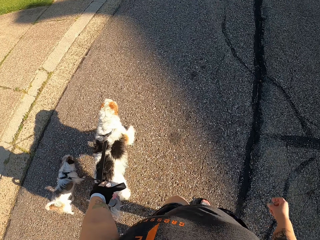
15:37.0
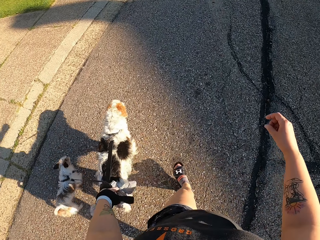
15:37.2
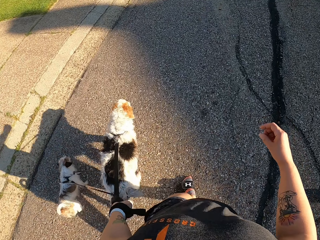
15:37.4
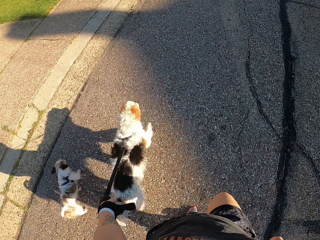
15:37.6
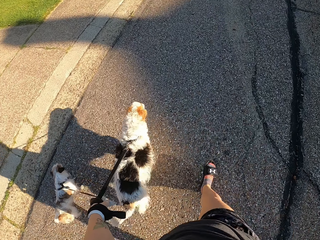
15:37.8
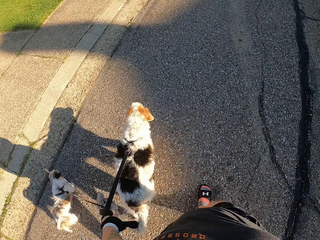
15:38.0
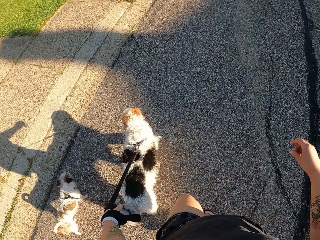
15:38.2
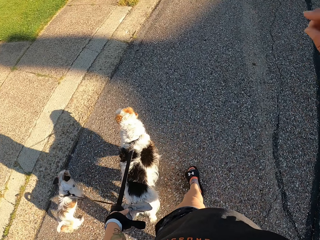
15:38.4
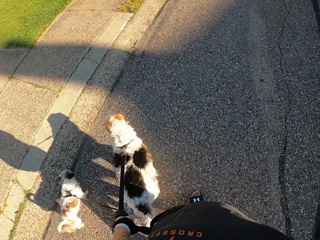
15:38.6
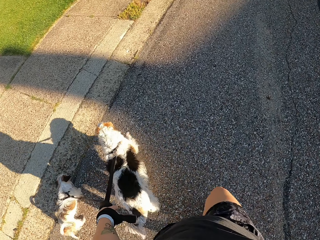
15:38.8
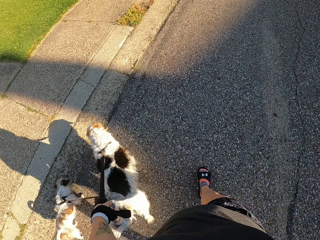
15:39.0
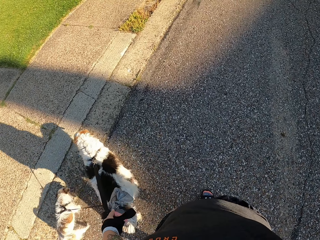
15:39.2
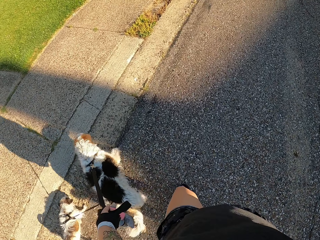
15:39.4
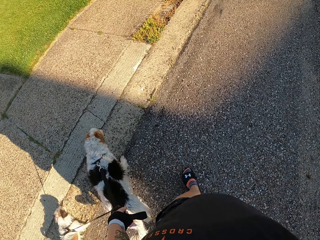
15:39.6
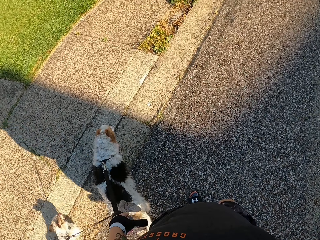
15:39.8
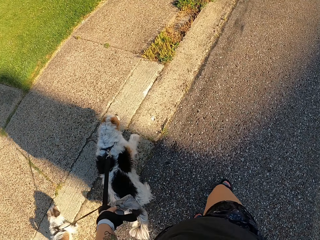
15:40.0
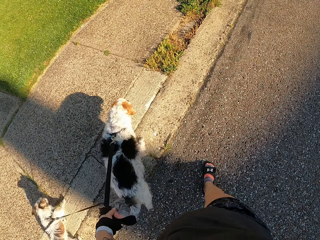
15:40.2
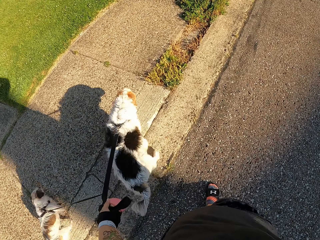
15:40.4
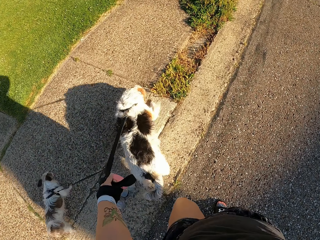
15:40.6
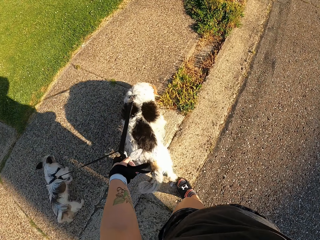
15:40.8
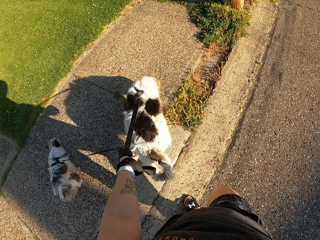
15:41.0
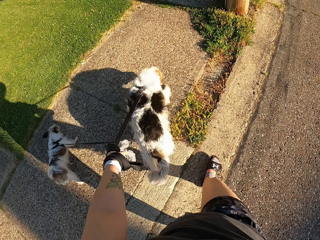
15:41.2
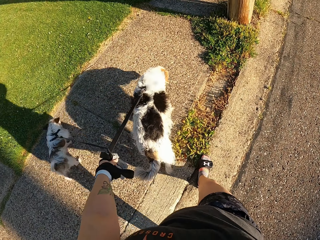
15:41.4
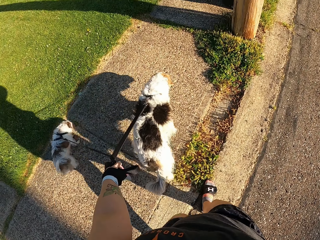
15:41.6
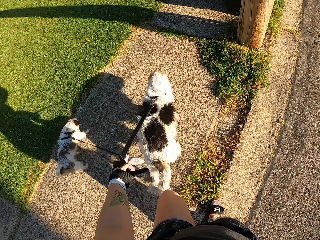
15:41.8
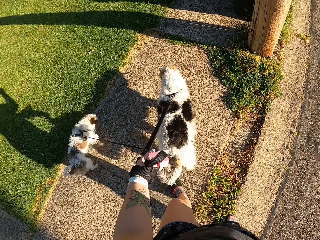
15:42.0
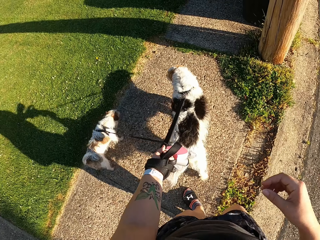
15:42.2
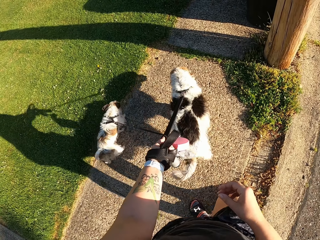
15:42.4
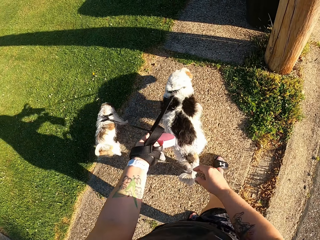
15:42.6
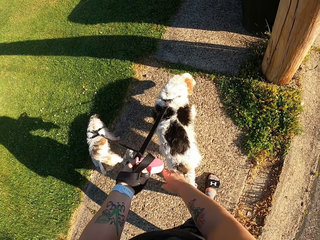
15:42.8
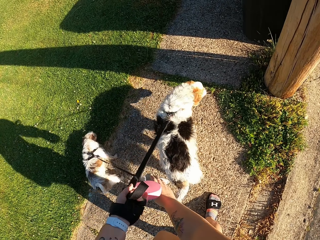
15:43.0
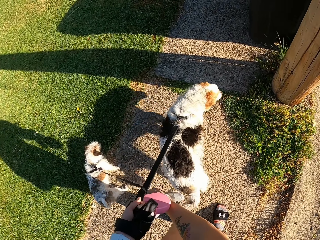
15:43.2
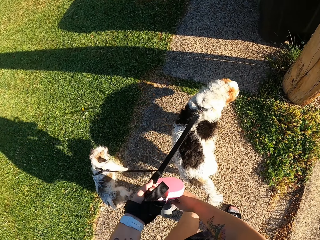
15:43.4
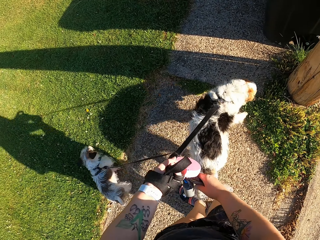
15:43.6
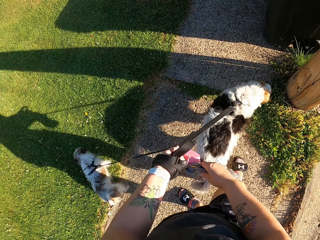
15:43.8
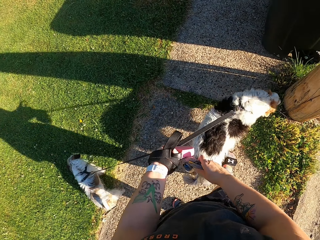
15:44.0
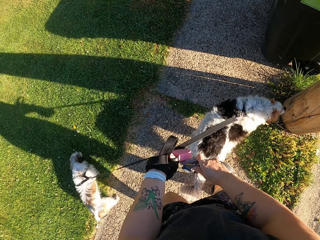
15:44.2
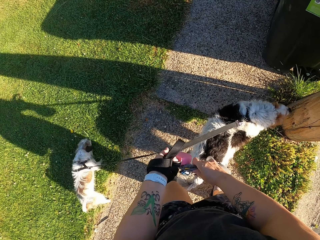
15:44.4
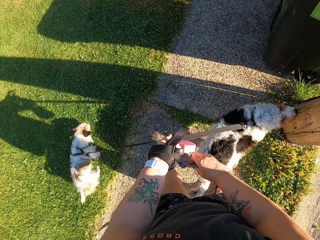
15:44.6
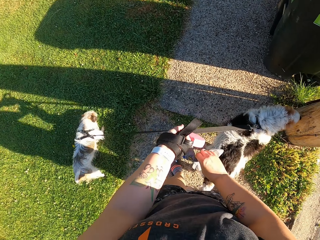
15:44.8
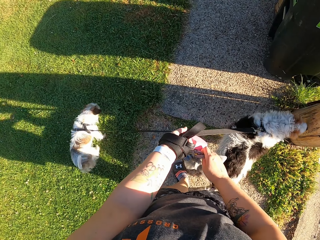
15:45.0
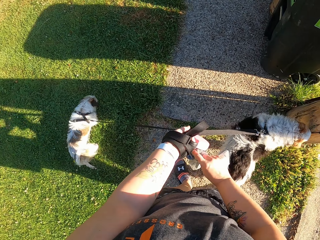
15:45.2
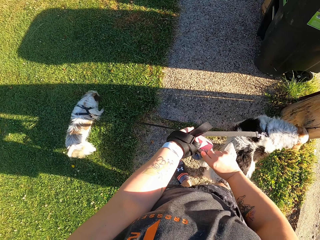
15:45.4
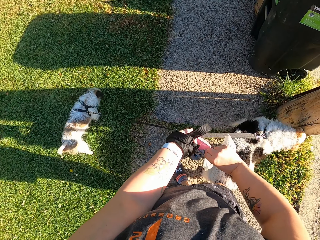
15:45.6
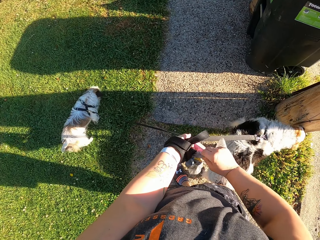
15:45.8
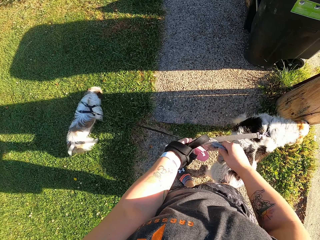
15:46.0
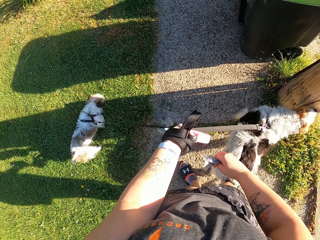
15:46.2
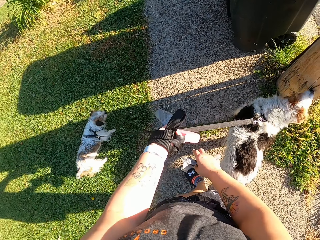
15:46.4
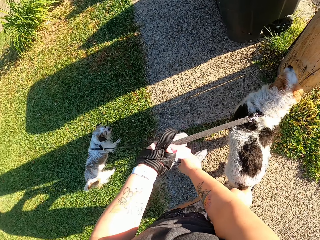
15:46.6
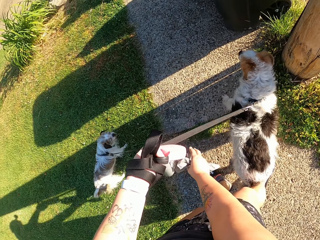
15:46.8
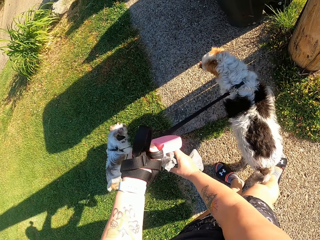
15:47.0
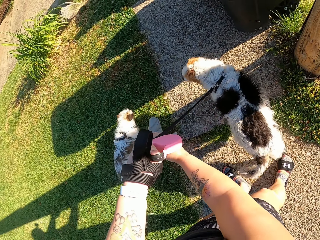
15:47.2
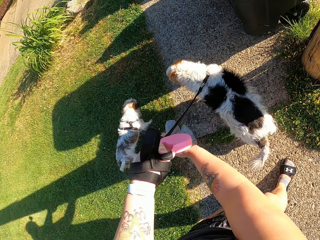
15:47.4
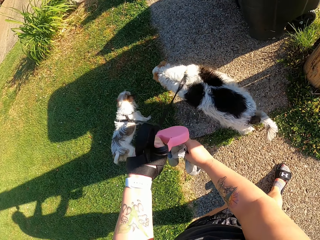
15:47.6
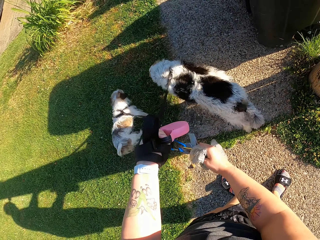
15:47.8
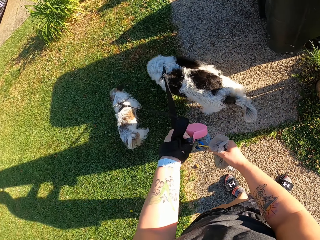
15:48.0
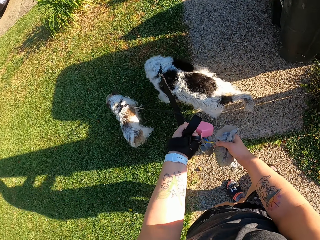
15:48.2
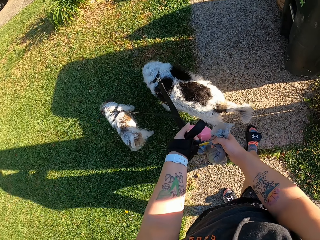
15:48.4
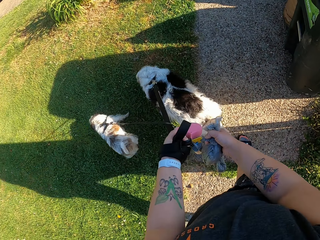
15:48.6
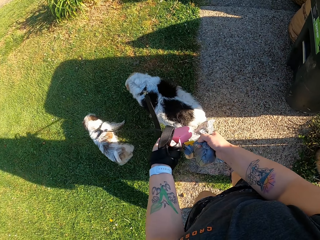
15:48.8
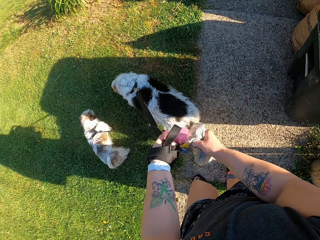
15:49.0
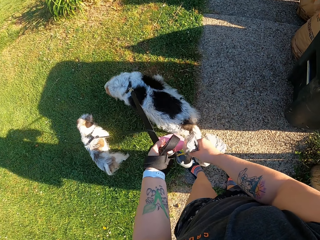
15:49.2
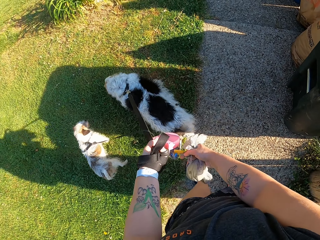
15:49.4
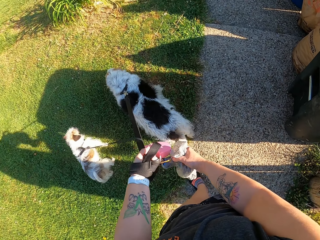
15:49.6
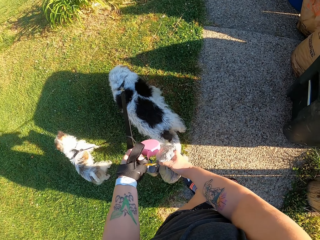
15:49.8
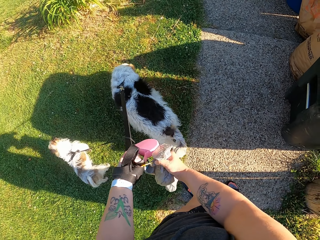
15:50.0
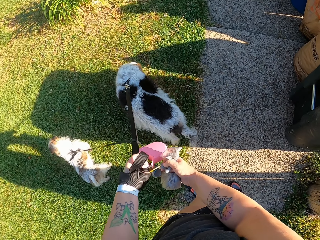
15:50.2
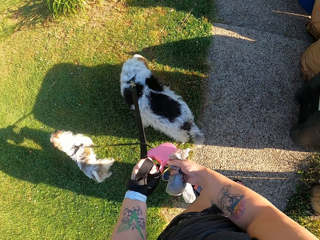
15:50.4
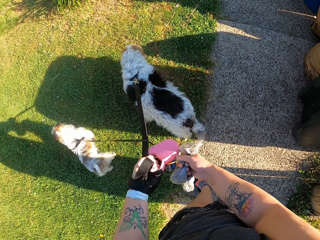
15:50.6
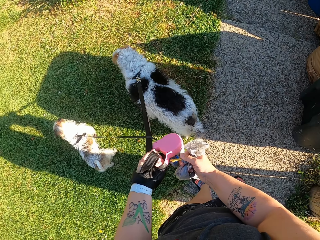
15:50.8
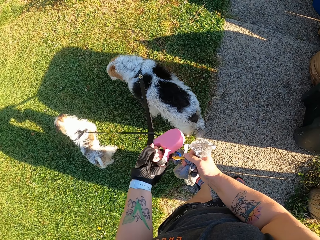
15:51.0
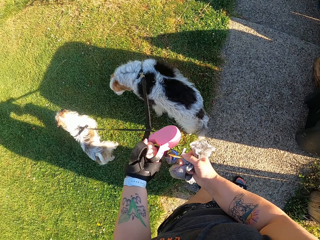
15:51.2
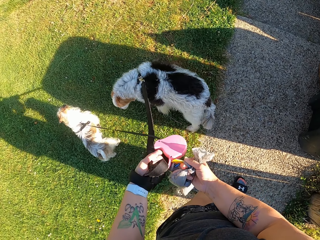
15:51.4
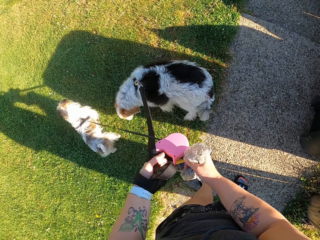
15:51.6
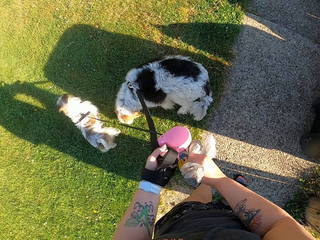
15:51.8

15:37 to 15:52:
The camera wearer lifts a hand. They lower the hand. A dog sniffs a lawn. The camera wearer wraps a nylon with both hands. They take a small bag from the other hand. Another dog sniffs a plant. The camera wearer removes the small bag from the leash. The other dog sniffs the lawn.

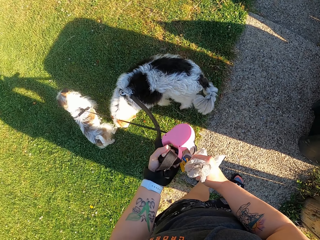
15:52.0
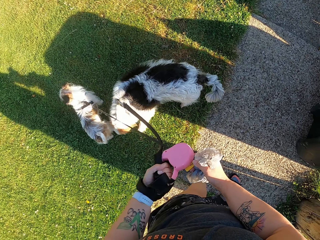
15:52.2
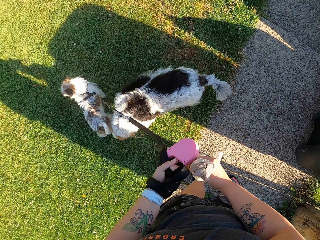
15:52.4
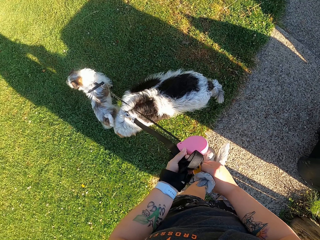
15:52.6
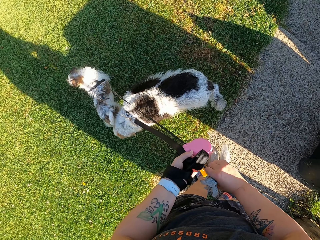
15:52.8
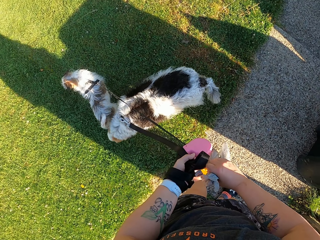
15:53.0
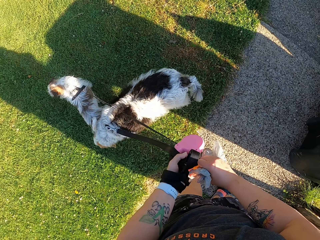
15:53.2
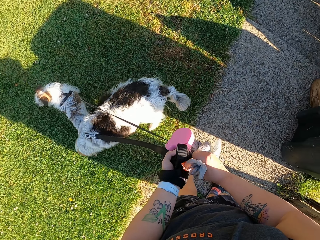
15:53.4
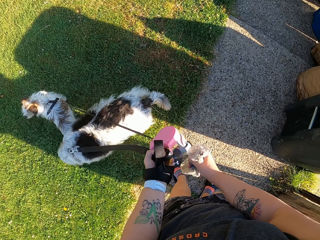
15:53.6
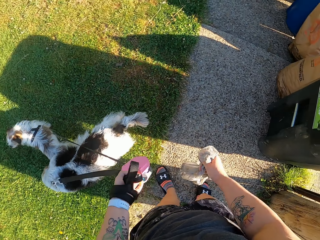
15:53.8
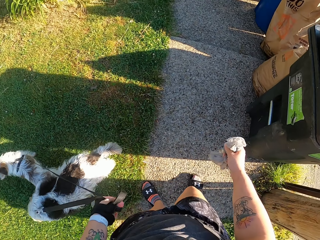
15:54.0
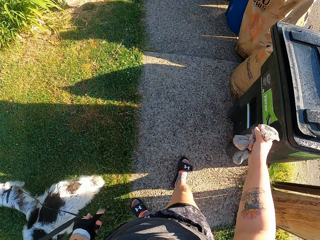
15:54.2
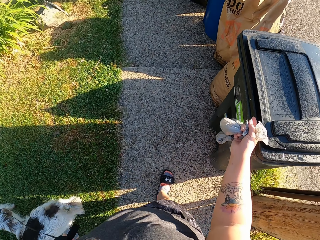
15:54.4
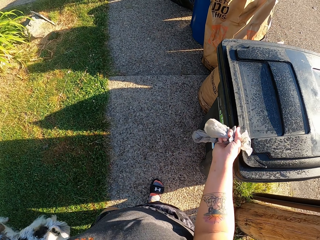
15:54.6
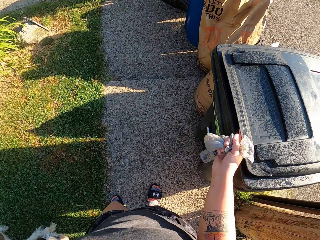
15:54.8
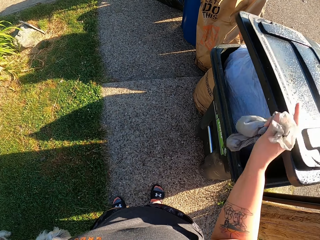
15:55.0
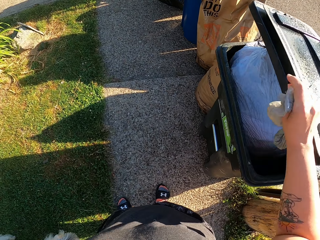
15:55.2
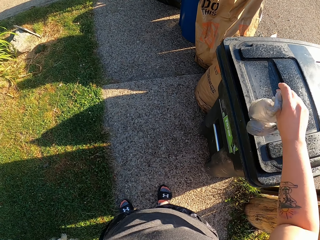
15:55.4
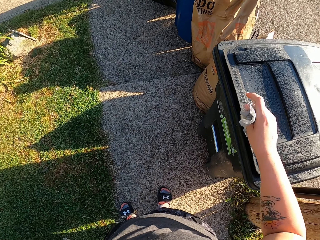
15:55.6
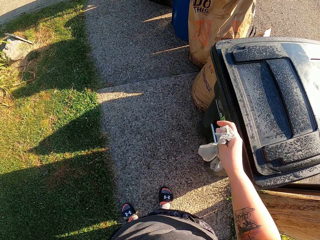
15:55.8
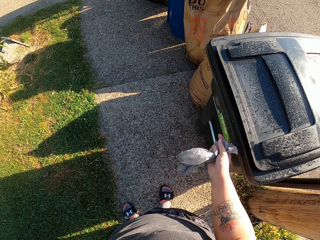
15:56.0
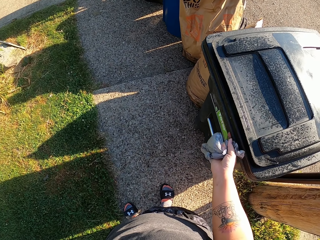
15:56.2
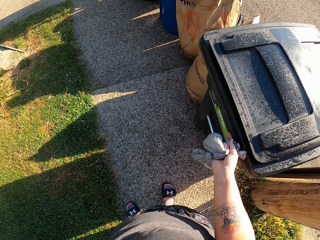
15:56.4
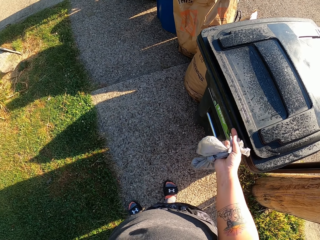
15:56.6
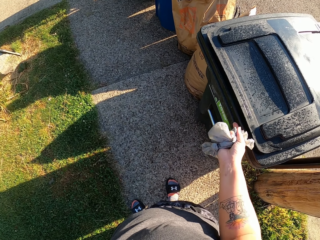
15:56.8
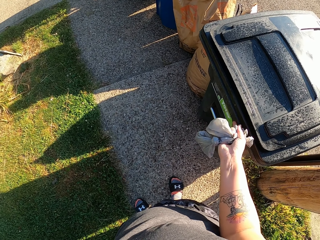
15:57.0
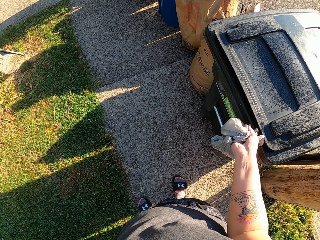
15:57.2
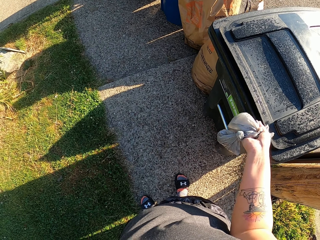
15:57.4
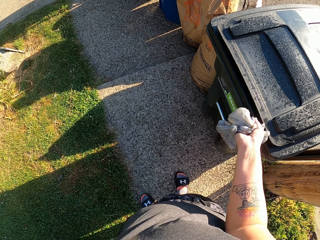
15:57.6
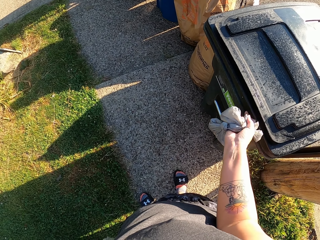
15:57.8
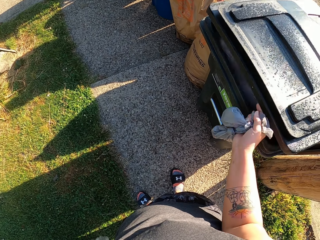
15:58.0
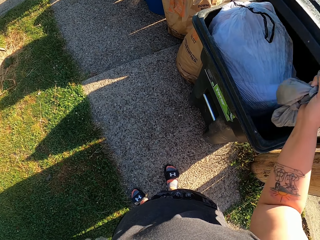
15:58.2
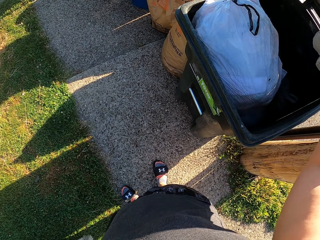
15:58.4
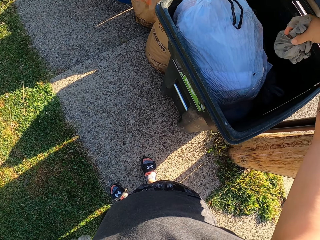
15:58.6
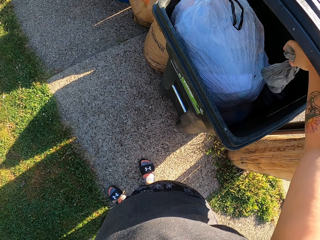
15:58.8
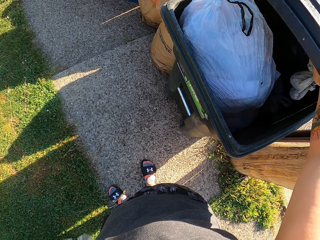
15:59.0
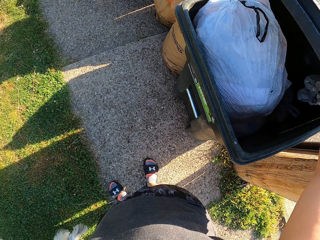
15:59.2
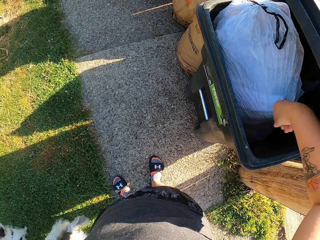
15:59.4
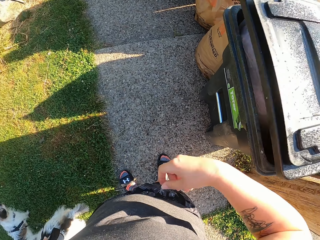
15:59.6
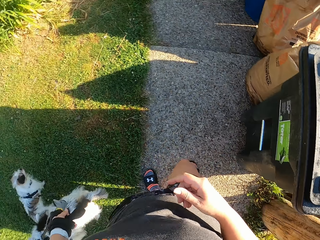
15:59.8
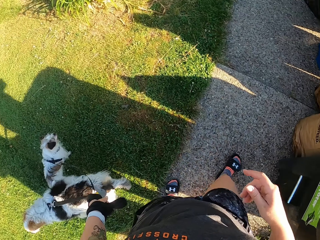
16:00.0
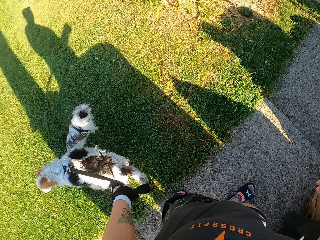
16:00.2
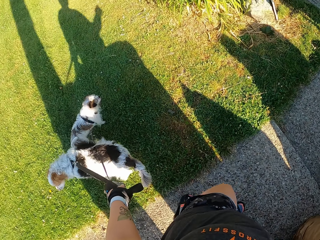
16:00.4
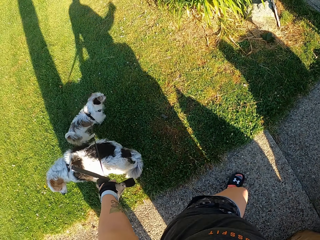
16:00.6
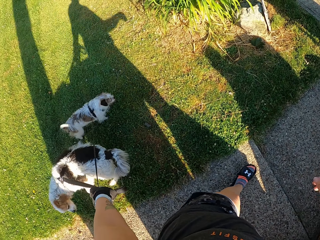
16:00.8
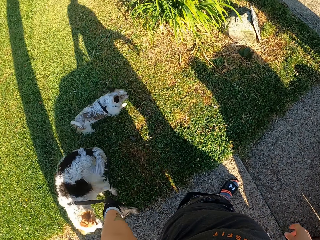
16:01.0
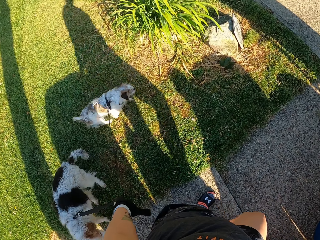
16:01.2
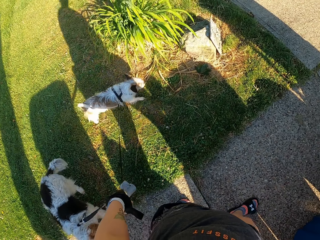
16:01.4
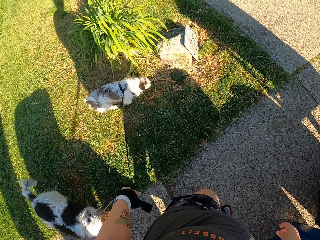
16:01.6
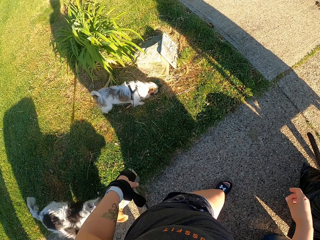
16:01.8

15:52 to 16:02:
The camera wearer moves the bags towards the trash bin. He opens the waste bin with his right hand. He opens the trash bin again. He drops the nylon into the waste bin. He moves his hand away from the bin. He walks the dogs.
